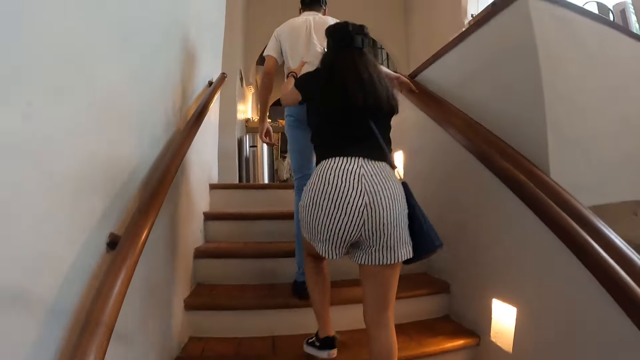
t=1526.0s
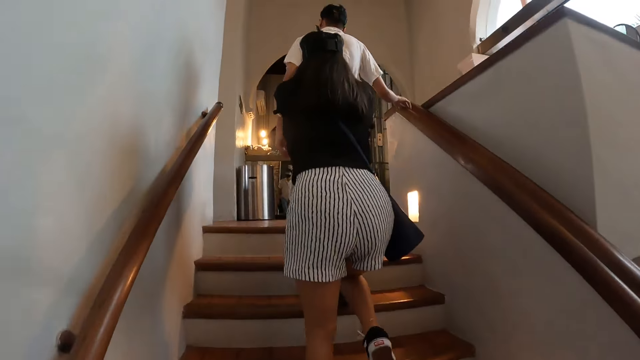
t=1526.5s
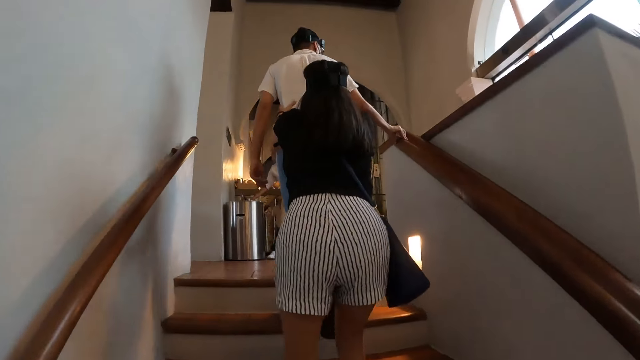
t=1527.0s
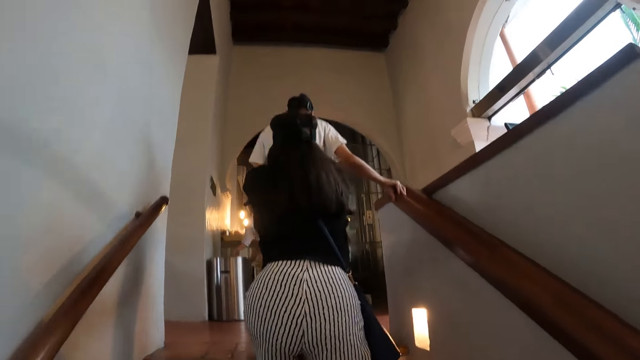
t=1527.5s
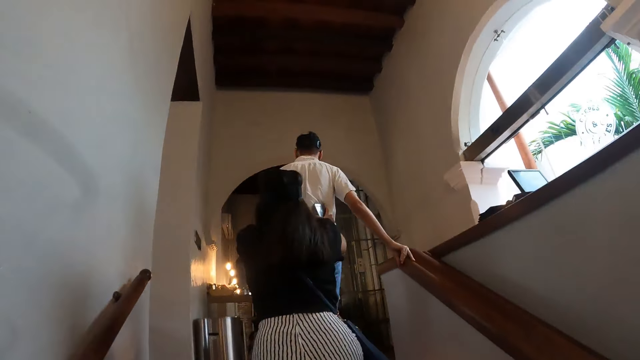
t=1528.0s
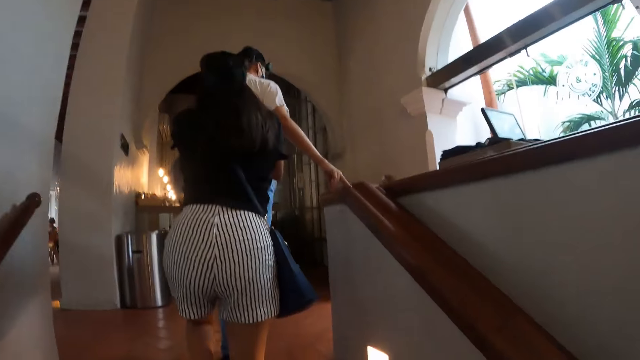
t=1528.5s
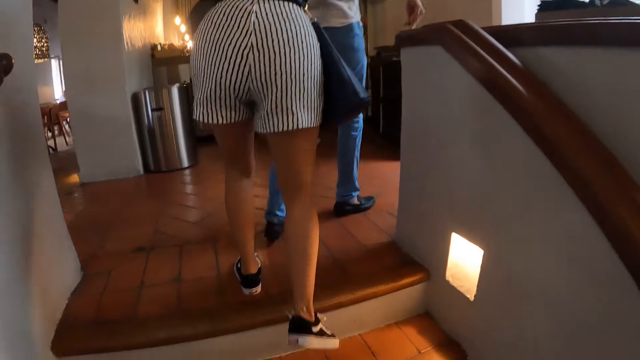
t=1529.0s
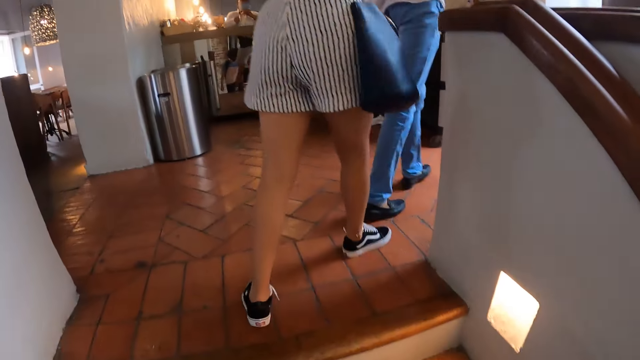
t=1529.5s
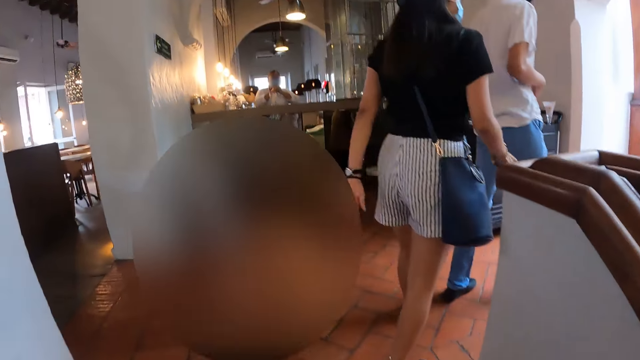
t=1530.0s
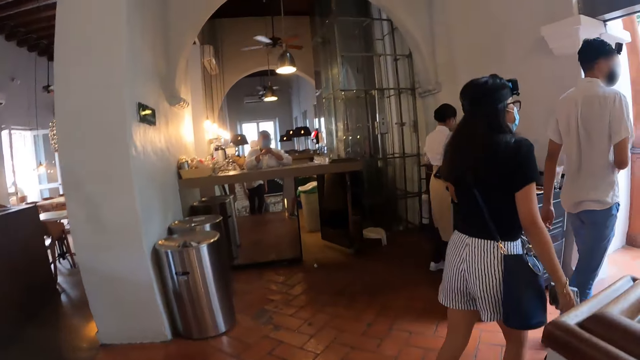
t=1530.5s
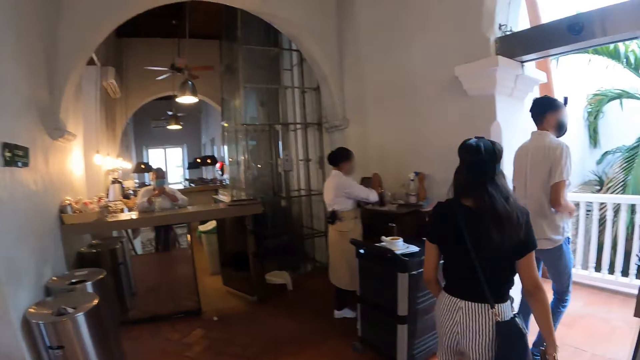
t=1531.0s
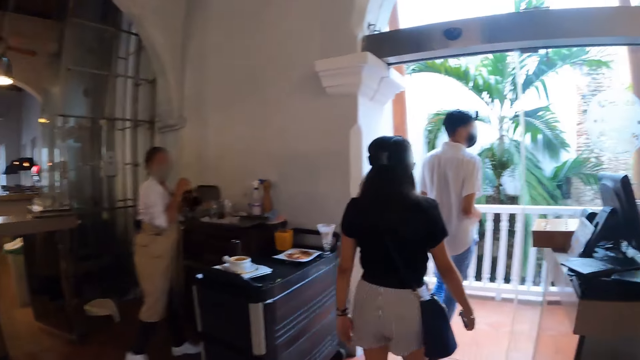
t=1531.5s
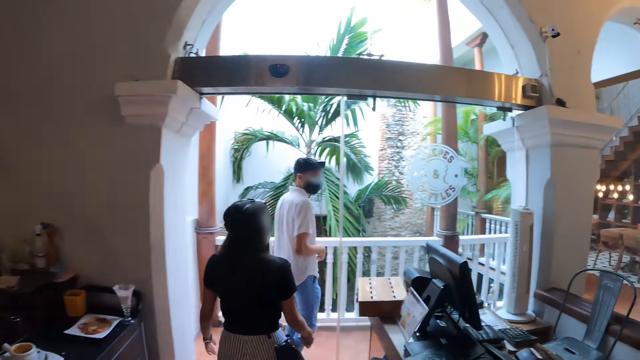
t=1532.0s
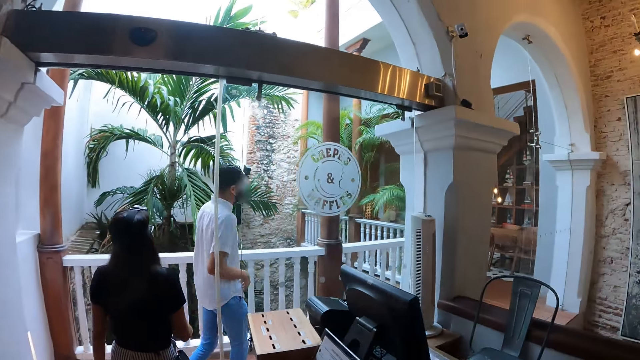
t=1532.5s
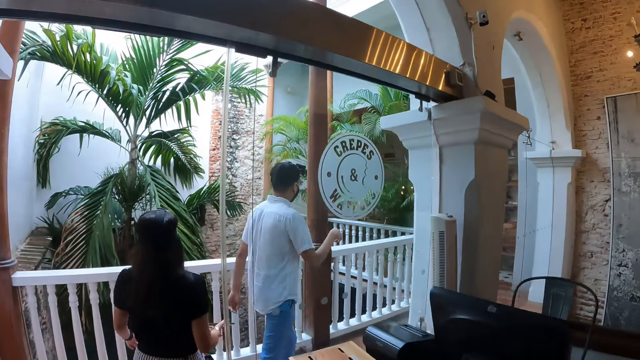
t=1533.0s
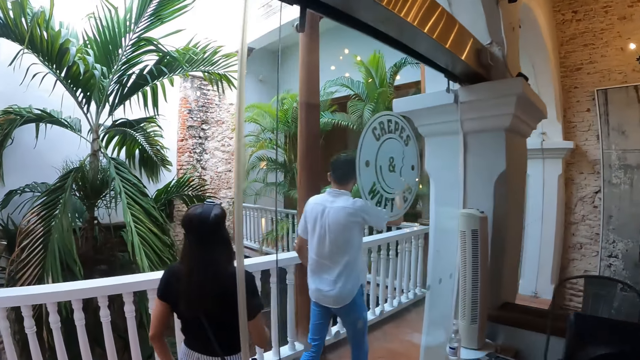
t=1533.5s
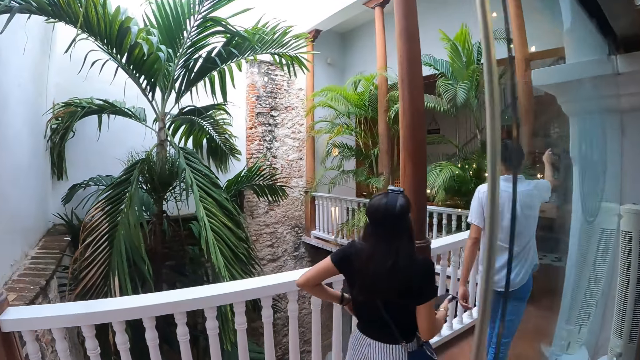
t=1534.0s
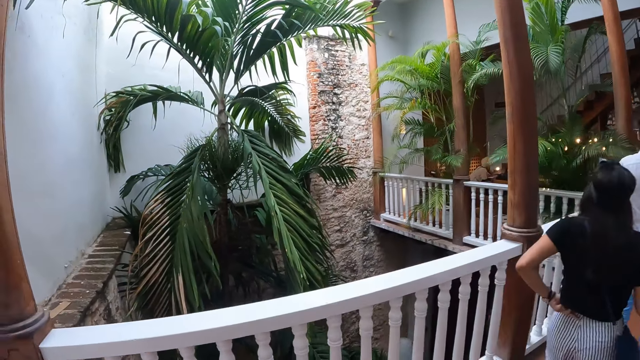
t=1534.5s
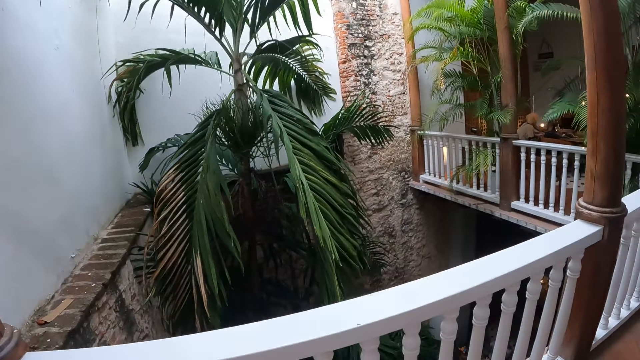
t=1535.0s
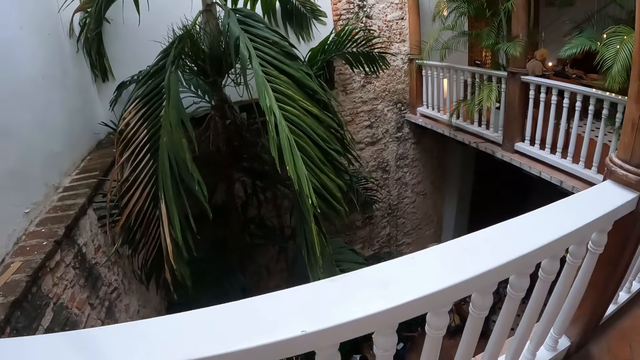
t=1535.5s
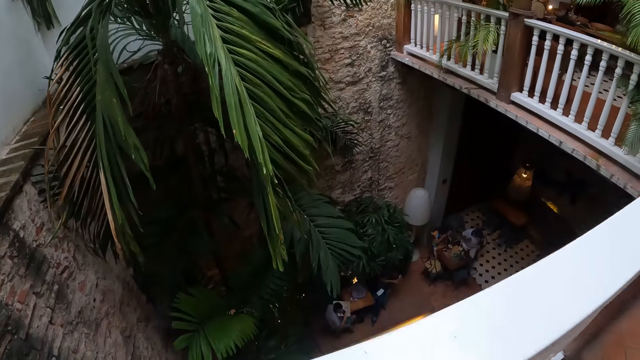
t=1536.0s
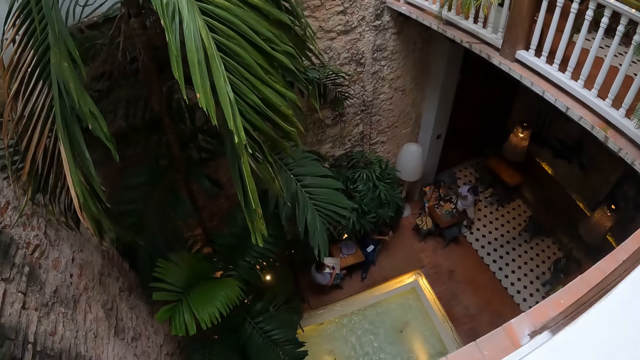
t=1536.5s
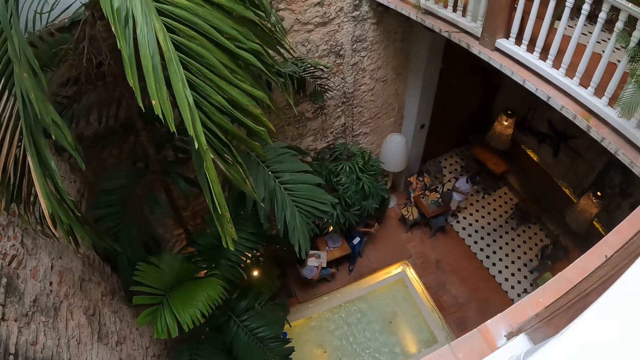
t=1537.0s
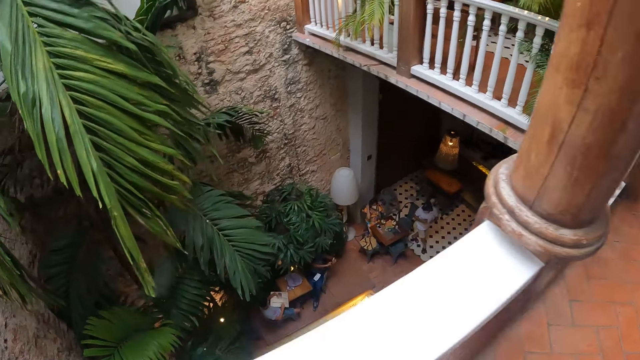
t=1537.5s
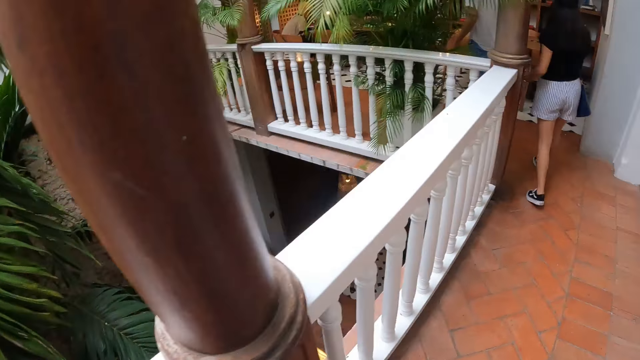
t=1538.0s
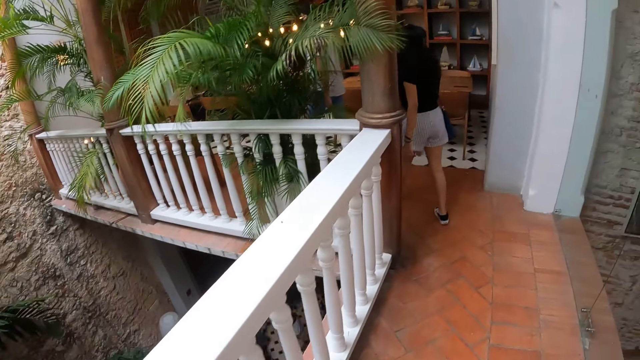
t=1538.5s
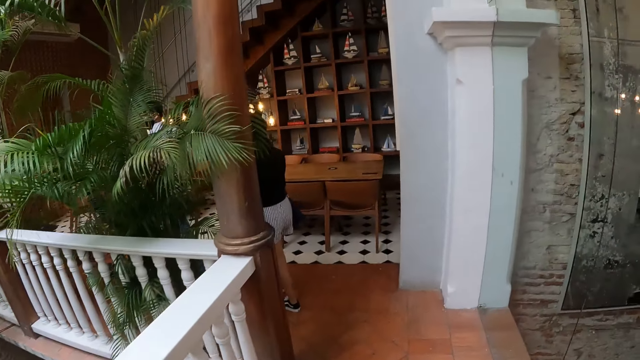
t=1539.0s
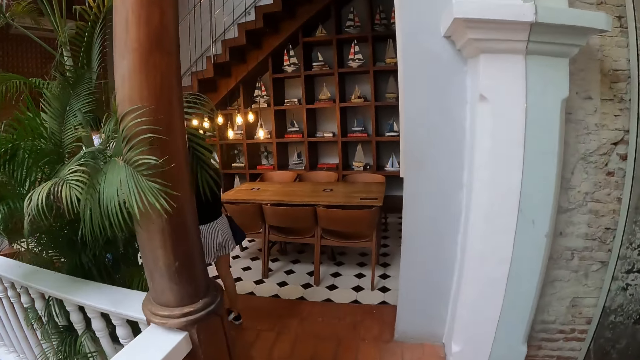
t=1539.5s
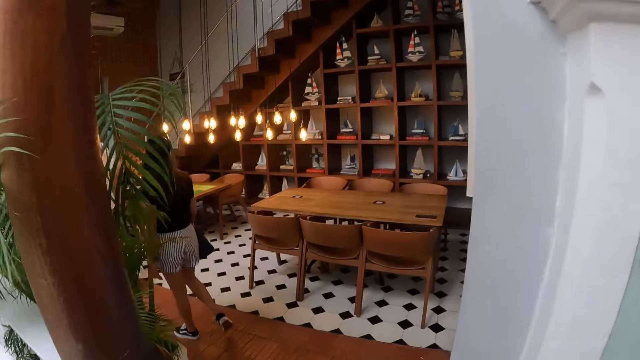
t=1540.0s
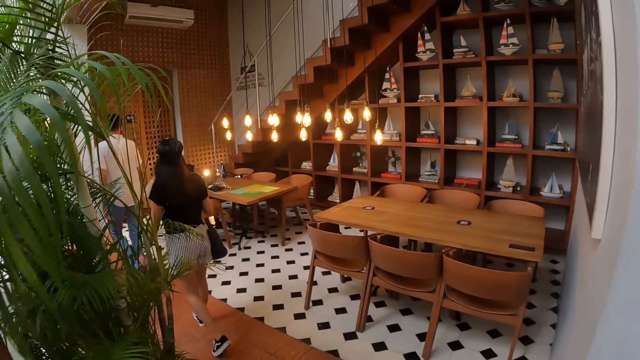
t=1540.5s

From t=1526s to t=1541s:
The camera wearer walks in the house. They look around.

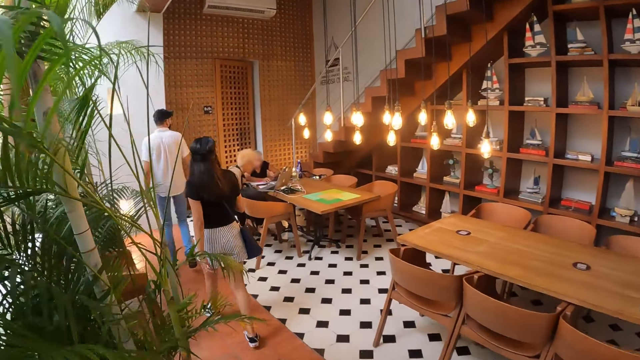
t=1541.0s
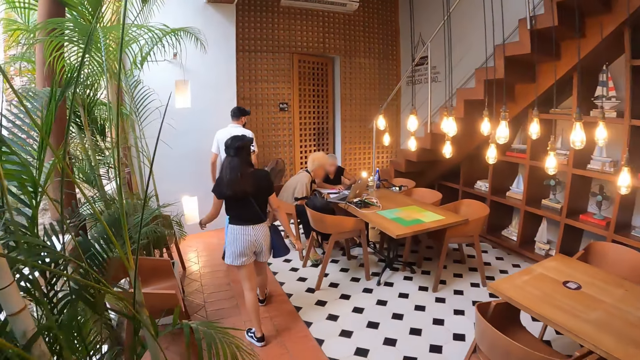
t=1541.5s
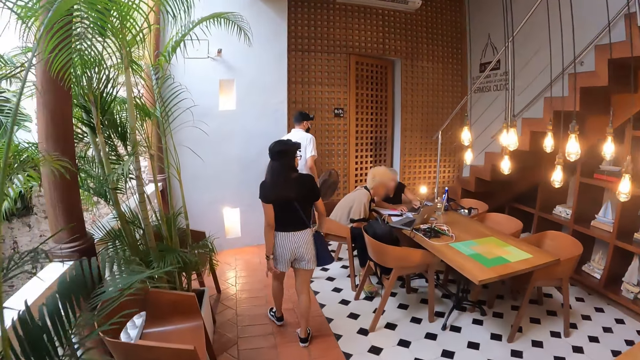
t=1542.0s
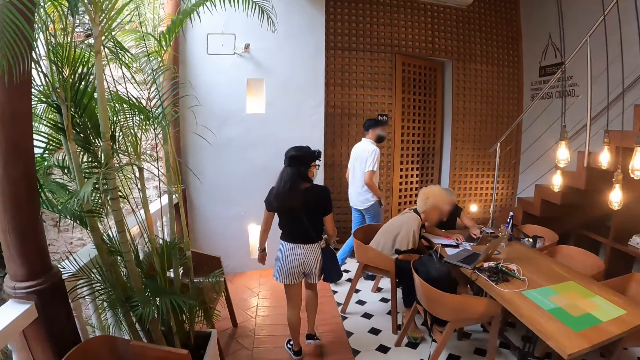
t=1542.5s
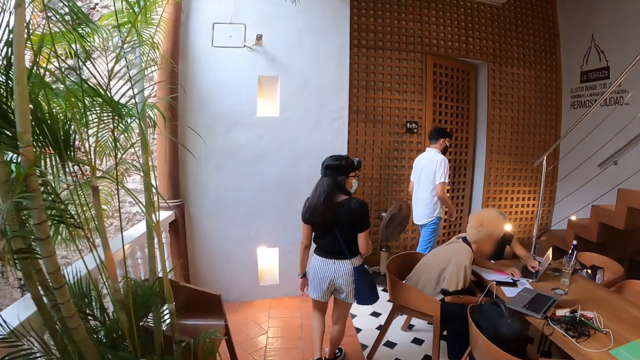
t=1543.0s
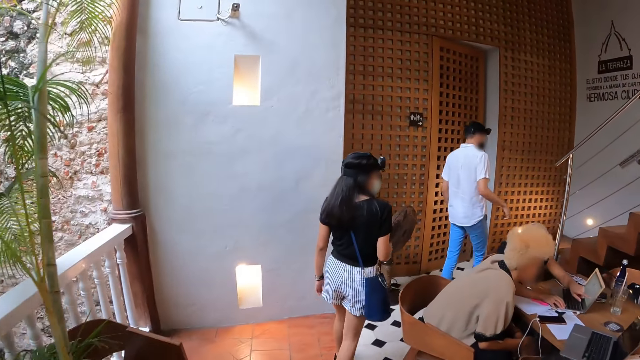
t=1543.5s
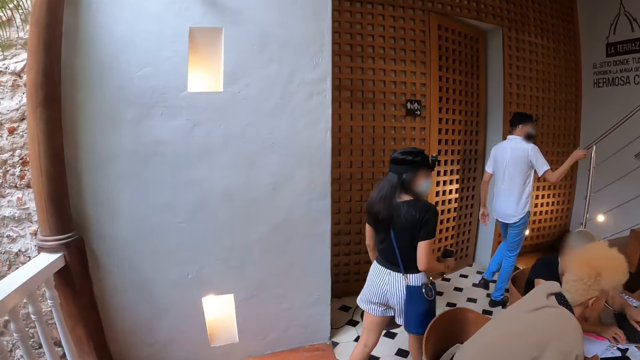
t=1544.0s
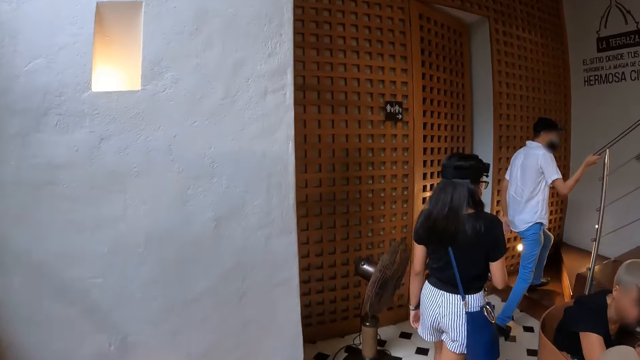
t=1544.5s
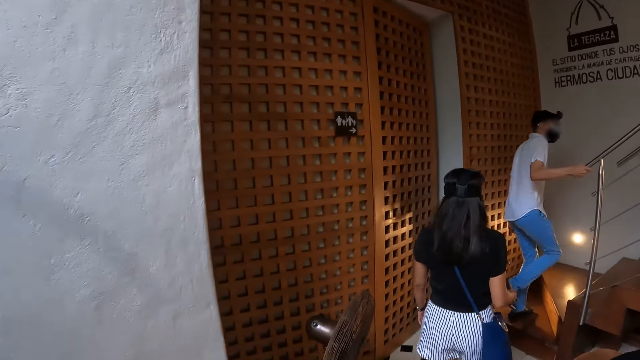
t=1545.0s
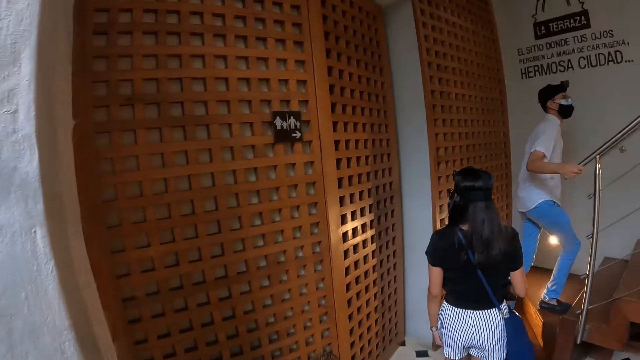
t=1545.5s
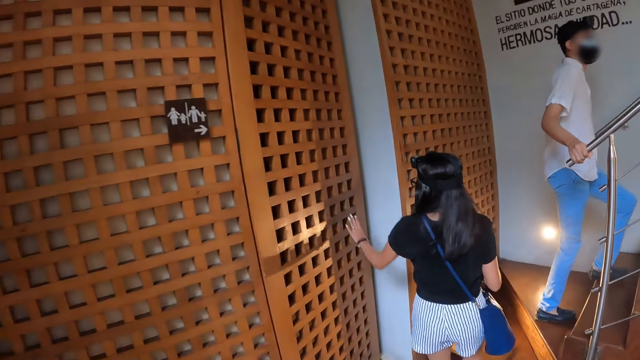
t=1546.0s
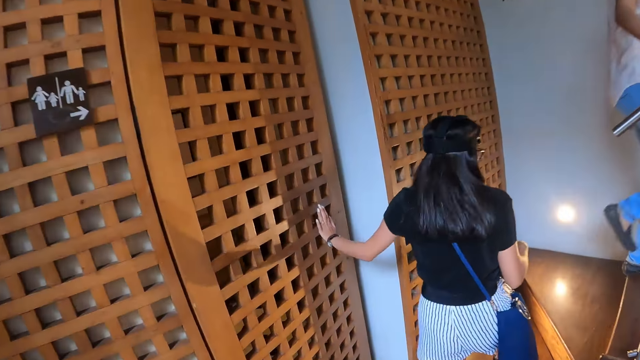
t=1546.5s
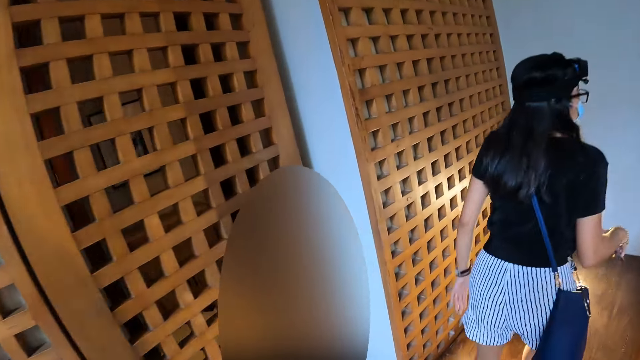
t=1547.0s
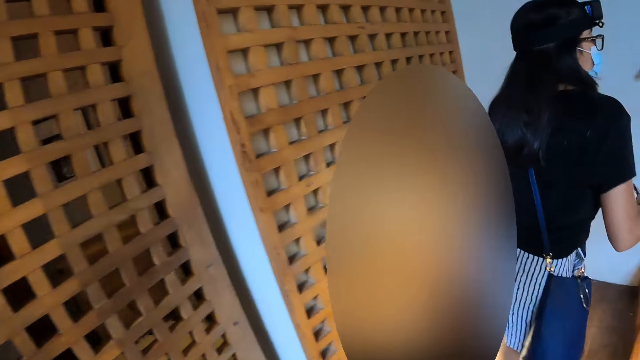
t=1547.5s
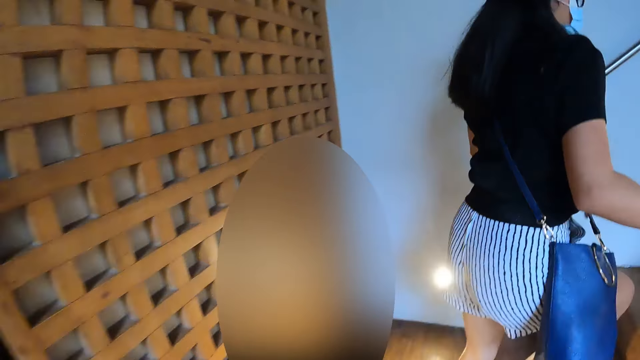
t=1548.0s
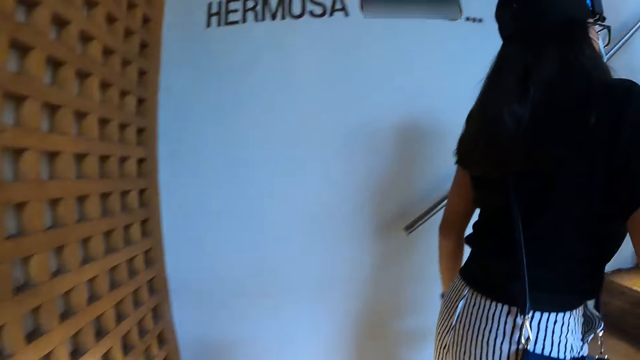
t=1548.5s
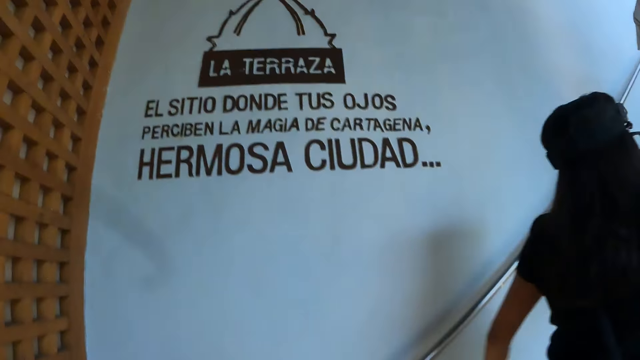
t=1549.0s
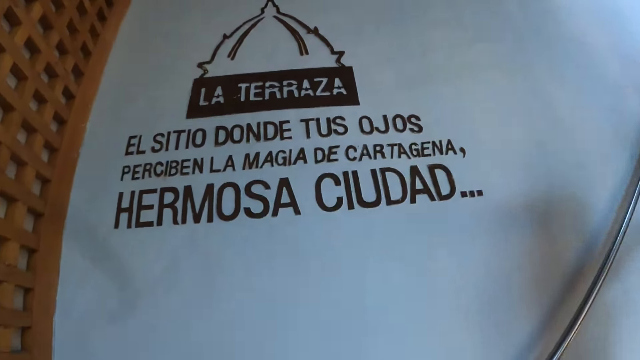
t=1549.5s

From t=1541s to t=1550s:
A man holds a hand rail with his right hand. Another man climbs a flight of stairs. A woman touches the wall with her left hand. The woman climbs the flight of stairs. The camera wearer climbs the flight of stairs.
